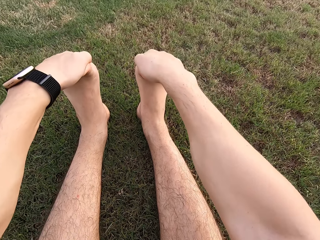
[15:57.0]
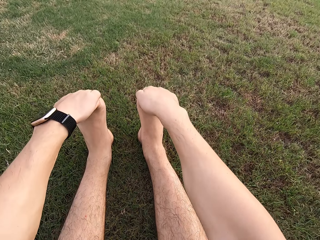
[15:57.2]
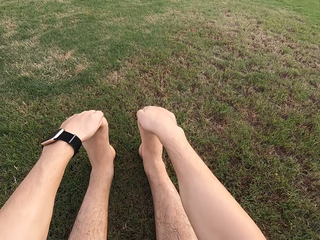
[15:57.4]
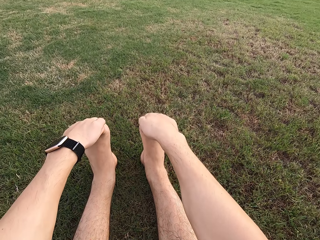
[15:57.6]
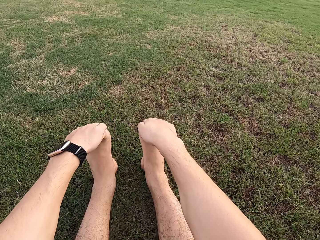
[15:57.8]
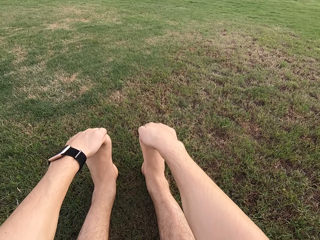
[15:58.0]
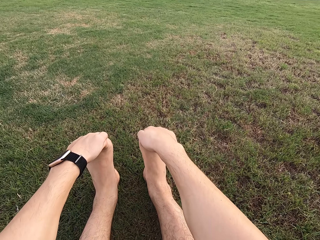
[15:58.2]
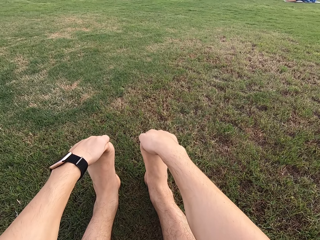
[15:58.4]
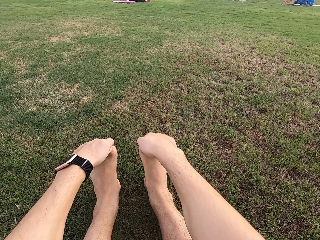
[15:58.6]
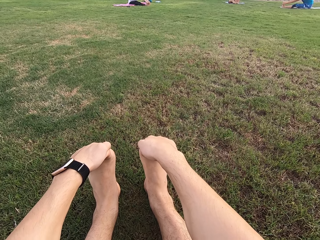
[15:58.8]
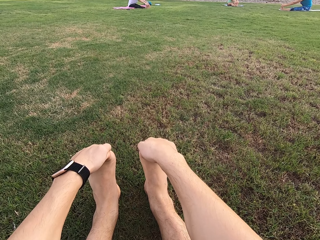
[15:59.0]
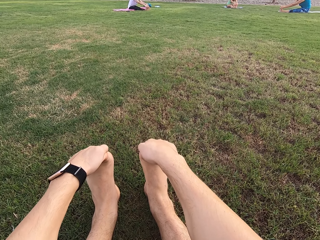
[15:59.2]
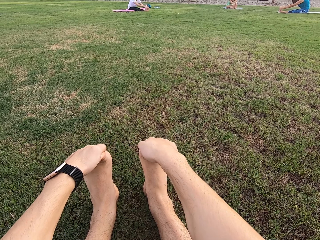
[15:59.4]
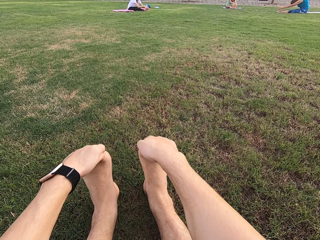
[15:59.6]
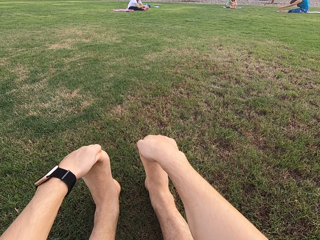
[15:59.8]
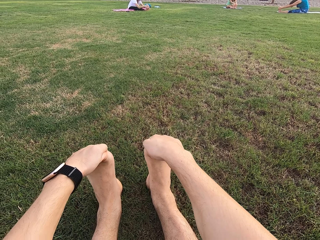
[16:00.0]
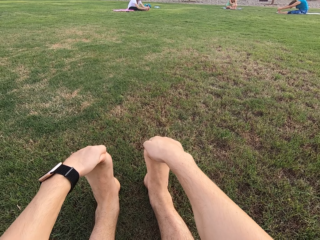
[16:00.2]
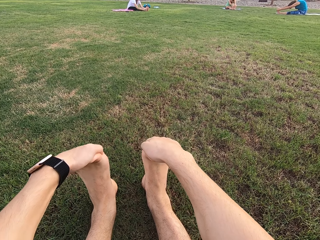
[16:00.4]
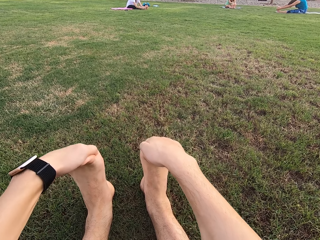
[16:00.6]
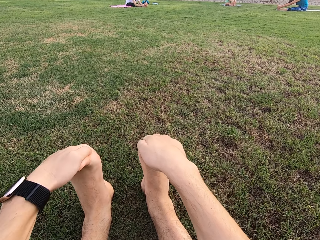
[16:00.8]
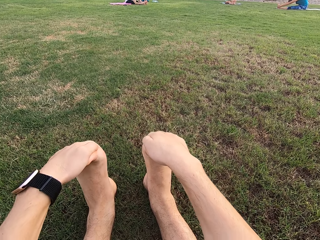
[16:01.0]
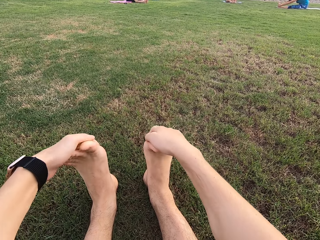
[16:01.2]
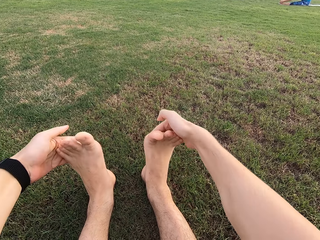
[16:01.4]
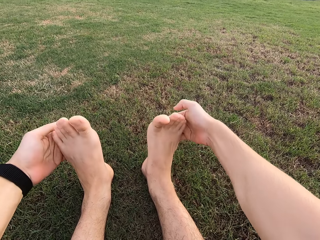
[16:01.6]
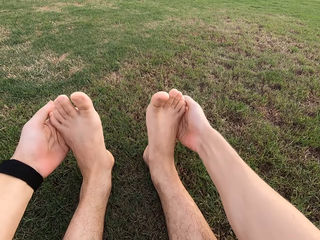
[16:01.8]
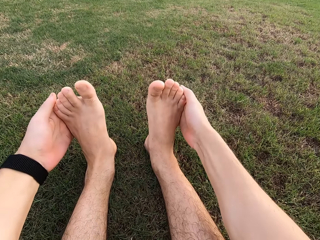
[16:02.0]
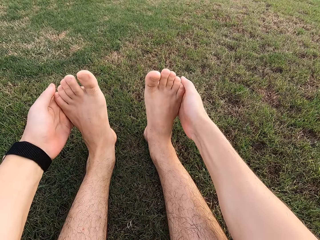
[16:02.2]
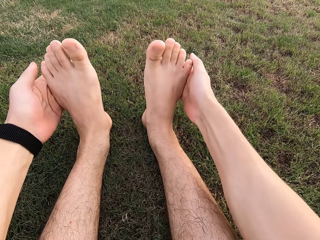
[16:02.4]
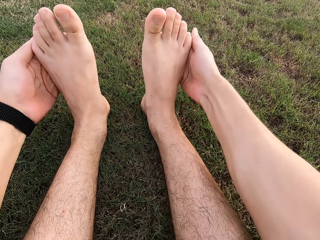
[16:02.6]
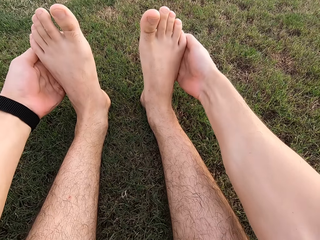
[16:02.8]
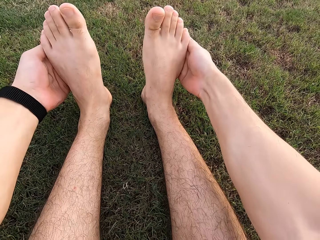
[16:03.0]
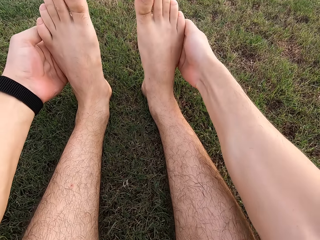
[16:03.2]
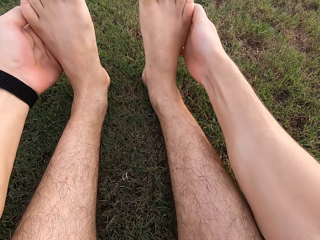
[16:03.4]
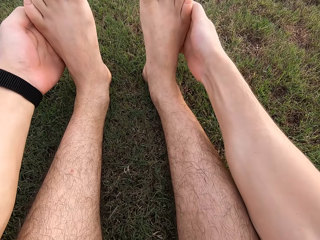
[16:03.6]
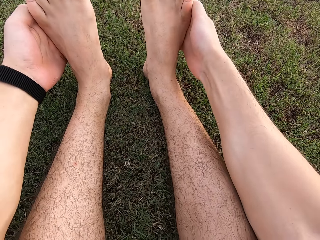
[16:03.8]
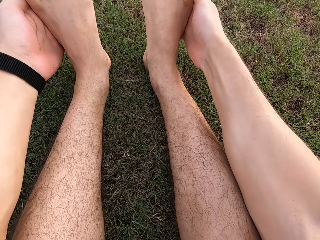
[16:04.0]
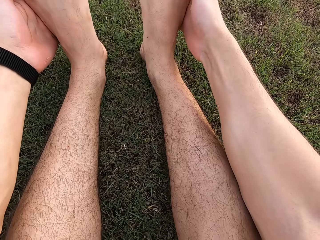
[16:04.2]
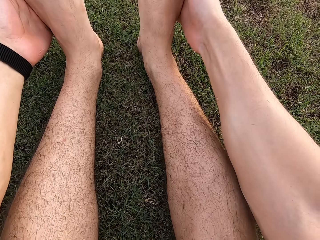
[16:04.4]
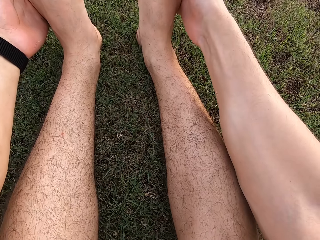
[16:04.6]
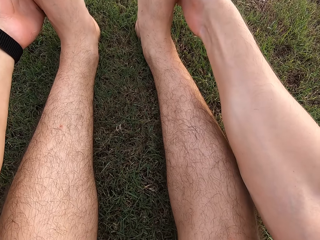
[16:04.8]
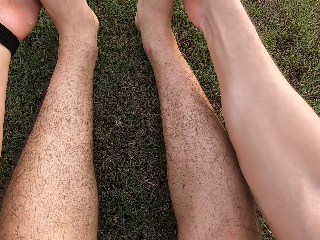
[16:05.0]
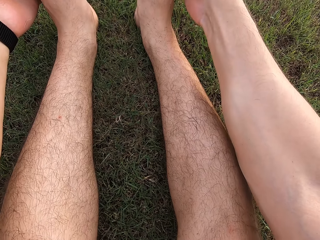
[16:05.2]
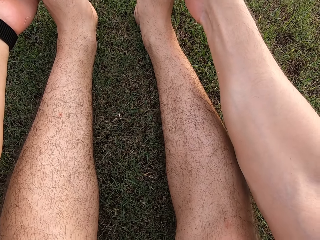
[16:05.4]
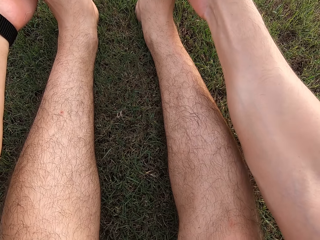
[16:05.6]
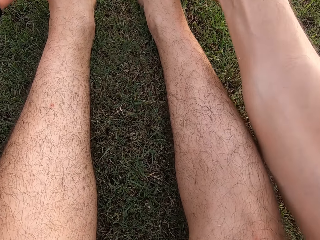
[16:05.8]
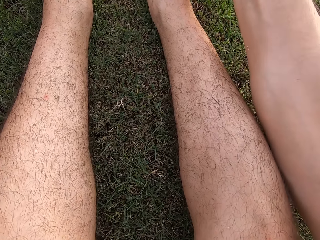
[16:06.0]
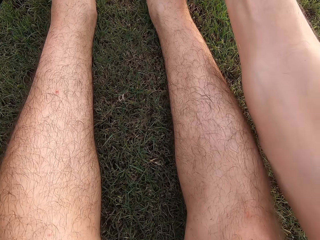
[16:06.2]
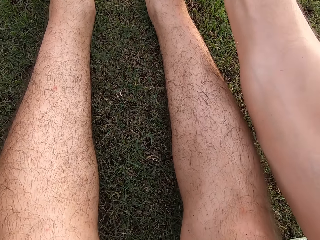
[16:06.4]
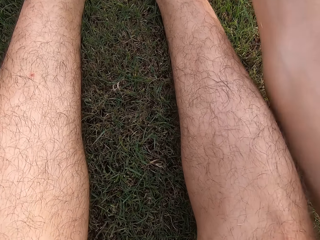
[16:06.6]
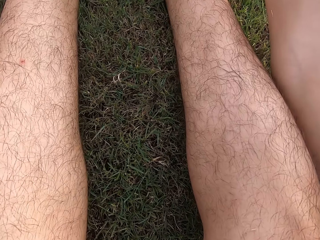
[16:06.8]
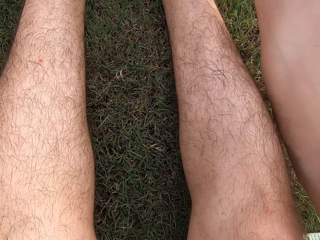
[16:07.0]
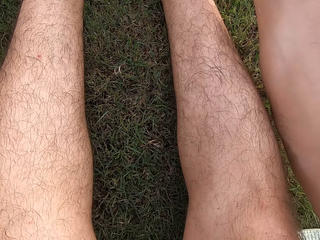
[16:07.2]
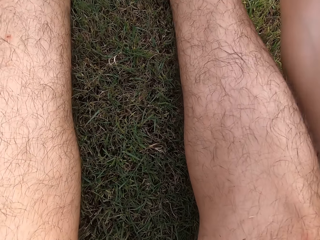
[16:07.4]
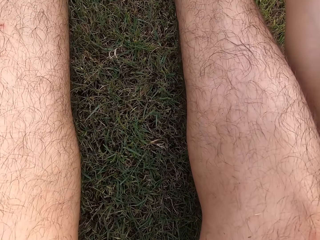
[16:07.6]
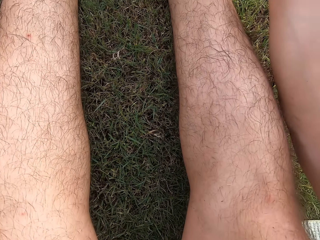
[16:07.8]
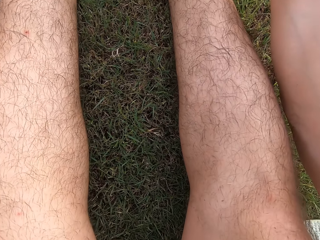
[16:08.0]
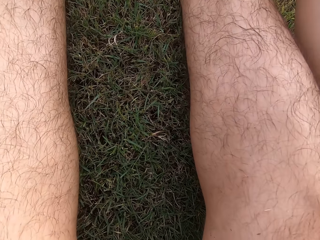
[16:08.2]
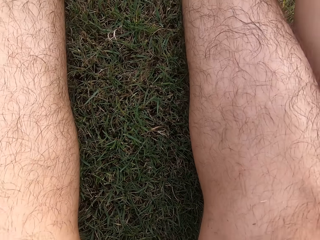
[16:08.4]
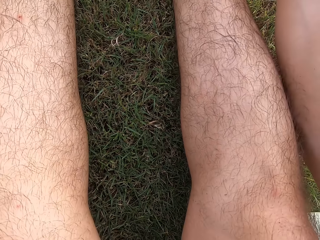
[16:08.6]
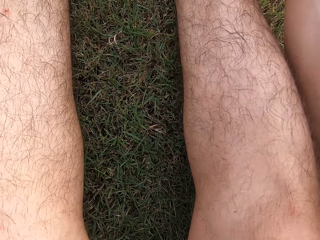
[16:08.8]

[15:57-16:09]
Women sit on the ground. The camera wearer sits on the ground. He holds his feet.

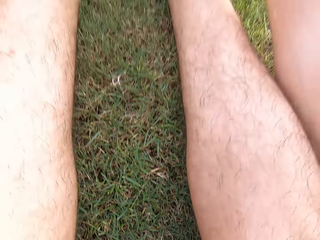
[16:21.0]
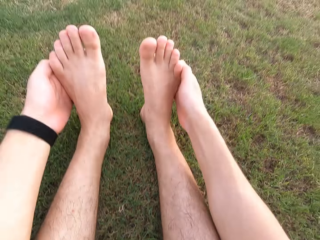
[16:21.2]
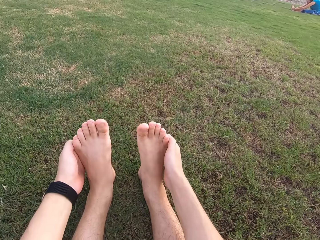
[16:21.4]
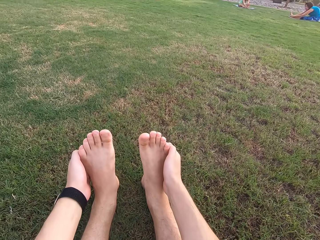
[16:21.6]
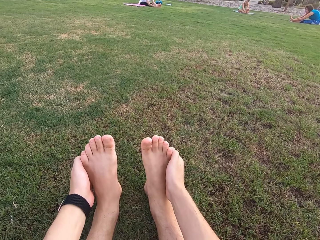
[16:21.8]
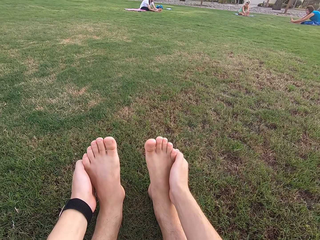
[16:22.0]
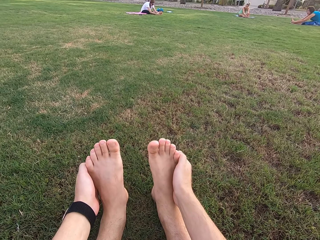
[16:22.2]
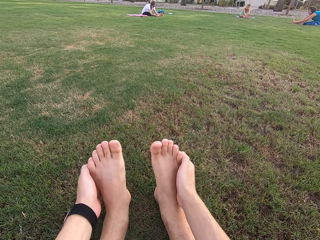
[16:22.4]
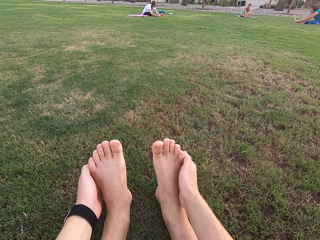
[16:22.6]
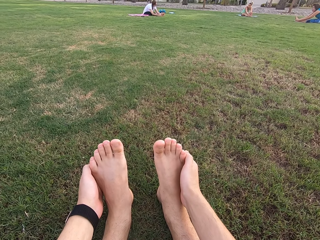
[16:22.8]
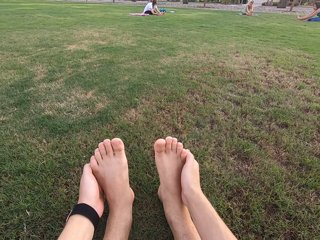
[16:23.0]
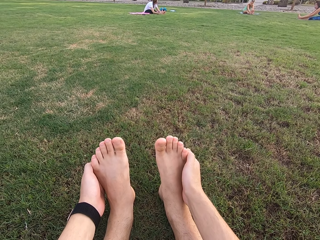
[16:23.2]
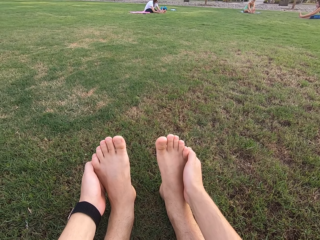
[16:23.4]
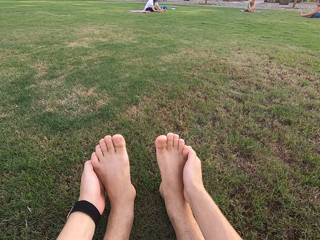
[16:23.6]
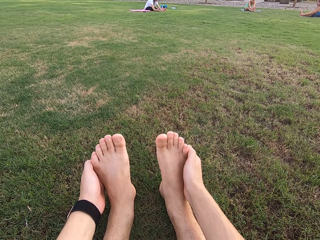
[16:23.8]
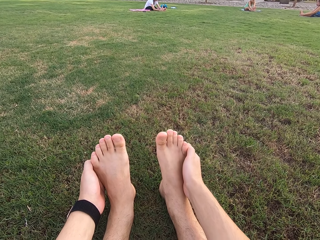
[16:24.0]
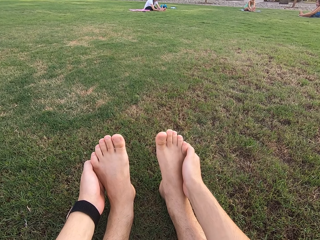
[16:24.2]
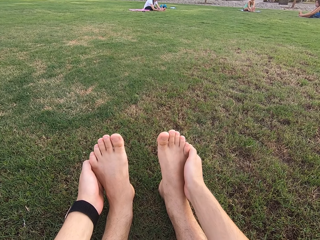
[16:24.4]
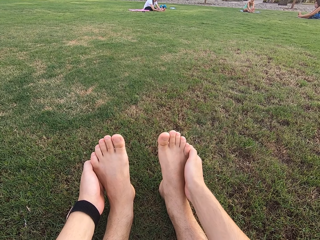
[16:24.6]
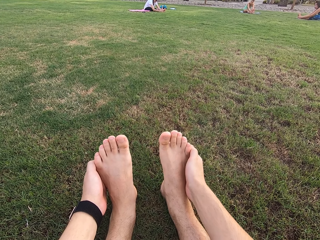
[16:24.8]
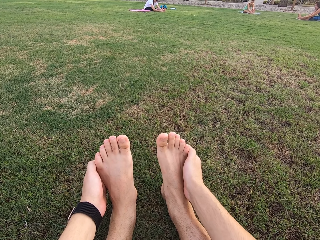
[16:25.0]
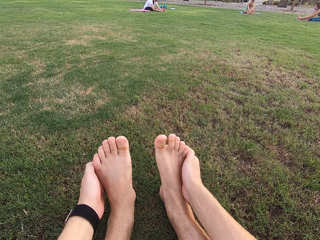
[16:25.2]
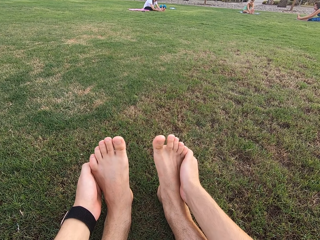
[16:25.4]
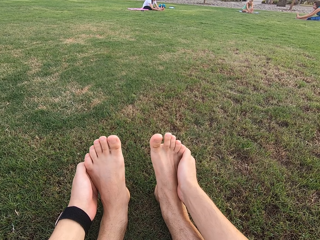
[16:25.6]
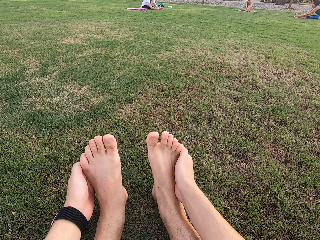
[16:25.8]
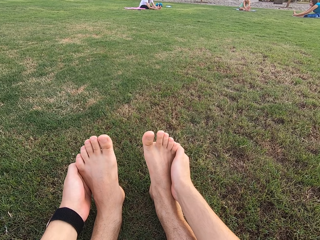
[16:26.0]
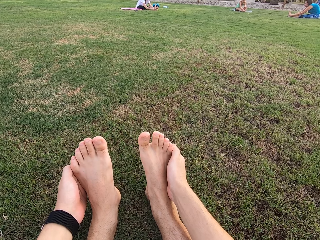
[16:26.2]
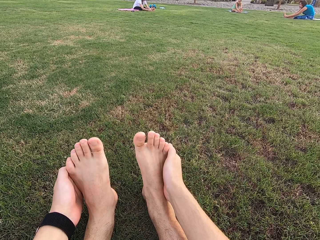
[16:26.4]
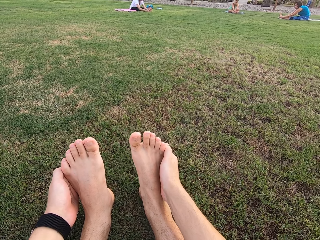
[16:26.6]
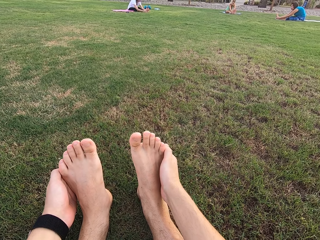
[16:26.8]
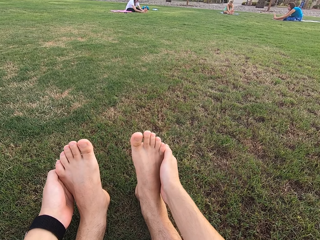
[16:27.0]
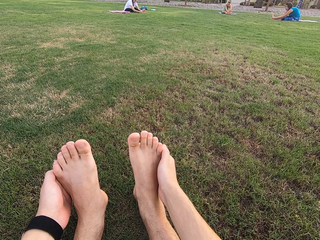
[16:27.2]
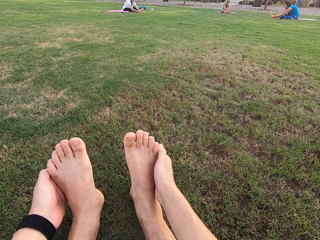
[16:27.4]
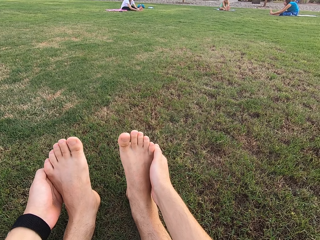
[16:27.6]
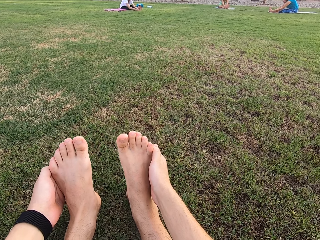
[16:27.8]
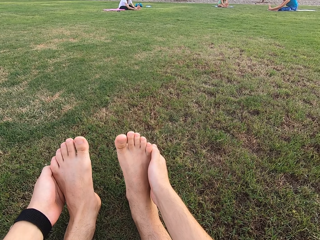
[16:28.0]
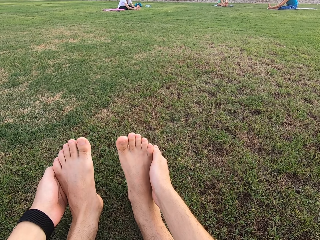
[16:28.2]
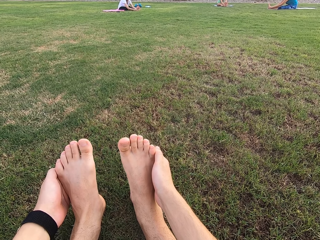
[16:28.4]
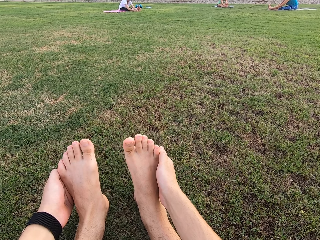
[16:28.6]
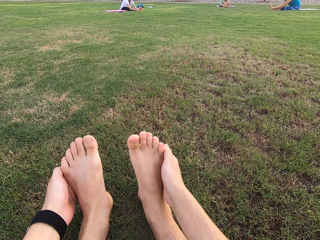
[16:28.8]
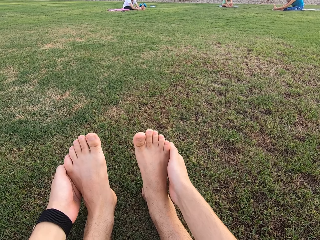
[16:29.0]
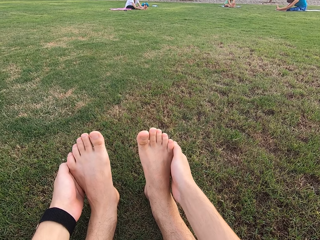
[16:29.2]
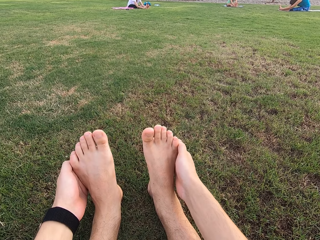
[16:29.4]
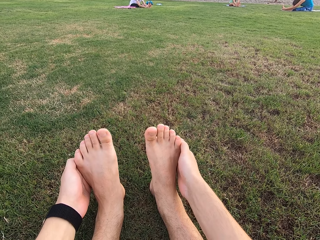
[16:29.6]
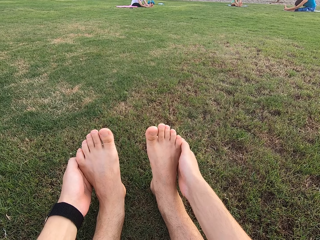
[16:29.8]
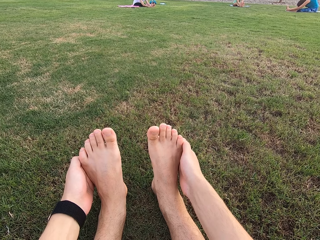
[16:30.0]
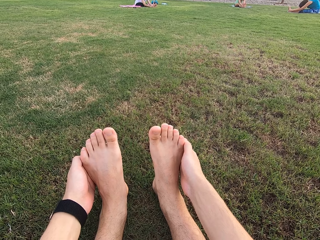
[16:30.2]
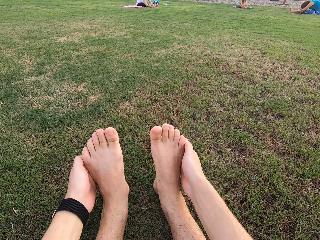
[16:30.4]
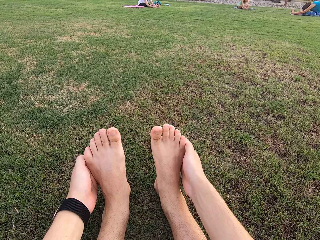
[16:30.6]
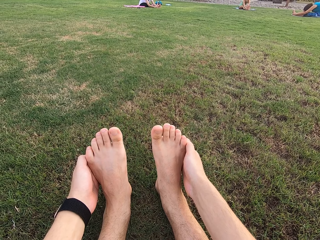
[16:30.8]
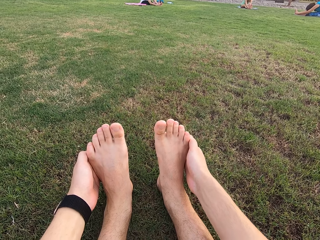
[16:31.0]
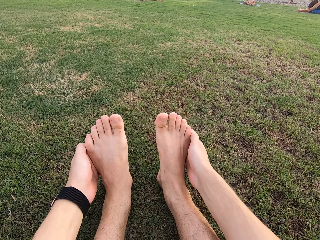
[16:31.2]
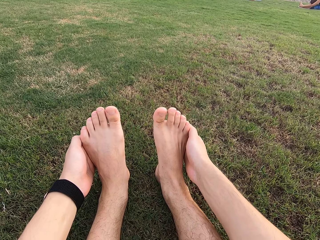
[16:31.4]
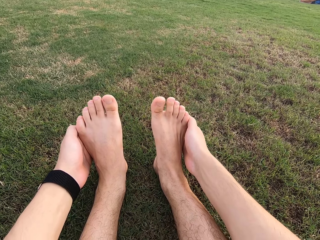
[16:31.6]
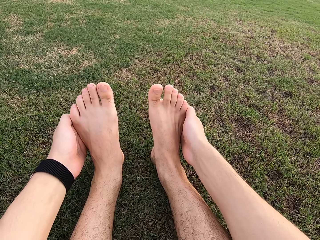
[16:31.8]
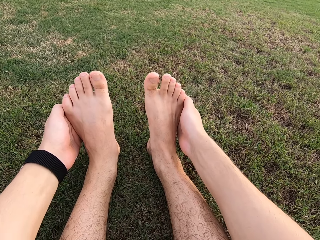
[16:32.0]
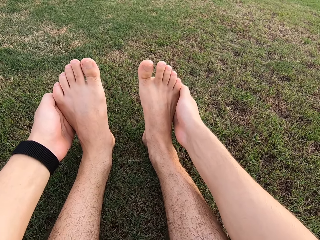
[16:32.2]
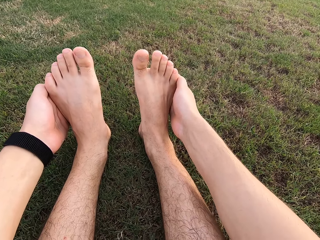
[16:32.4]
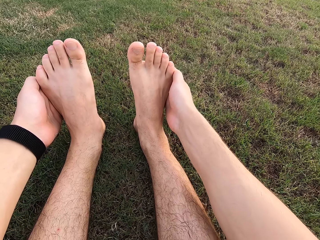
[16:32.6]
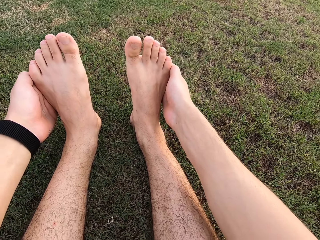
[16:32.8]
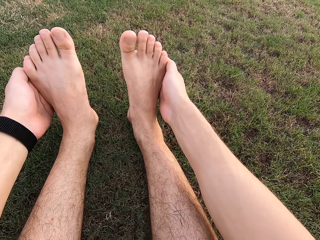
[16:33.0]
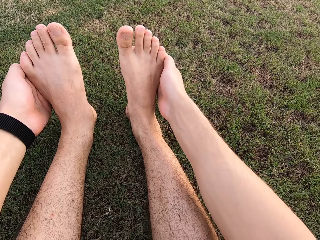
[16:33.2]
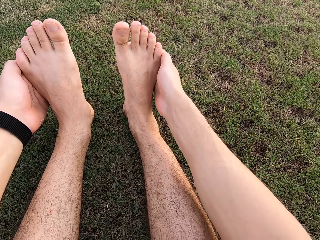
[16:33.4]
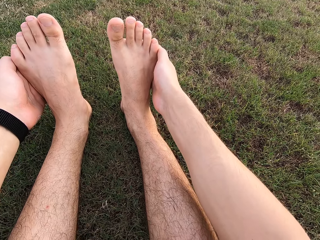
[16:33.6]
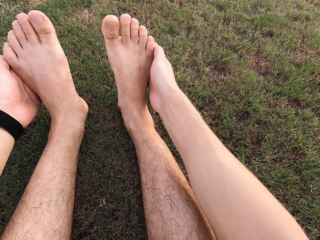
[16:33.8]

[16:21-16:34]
Women sit on the ground. The camera wearer sits on the ground.
